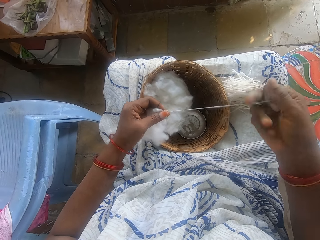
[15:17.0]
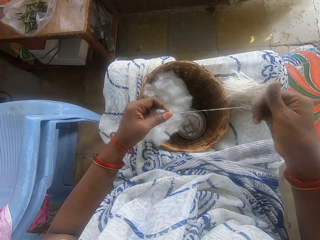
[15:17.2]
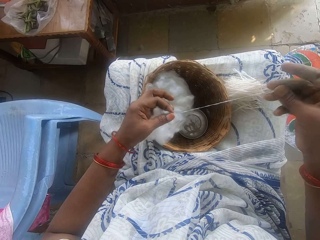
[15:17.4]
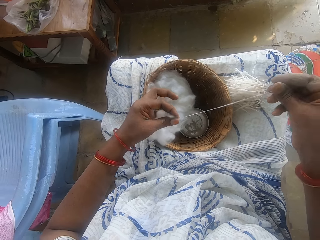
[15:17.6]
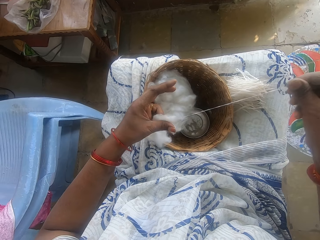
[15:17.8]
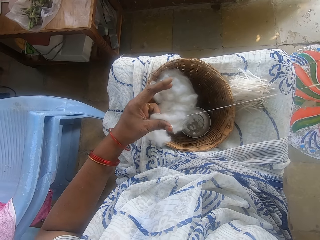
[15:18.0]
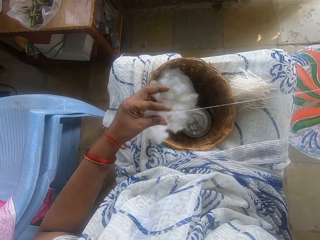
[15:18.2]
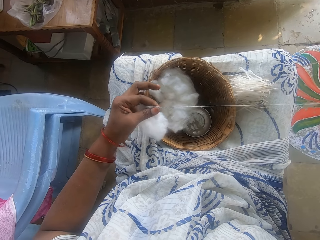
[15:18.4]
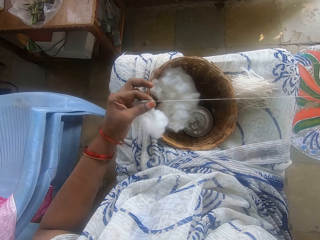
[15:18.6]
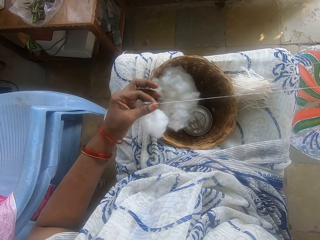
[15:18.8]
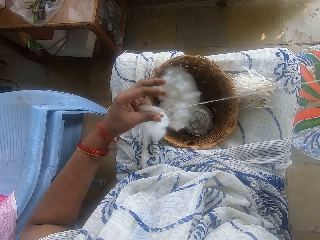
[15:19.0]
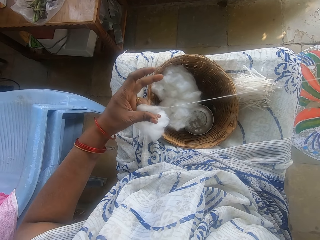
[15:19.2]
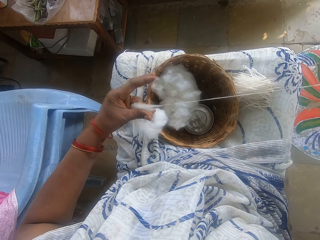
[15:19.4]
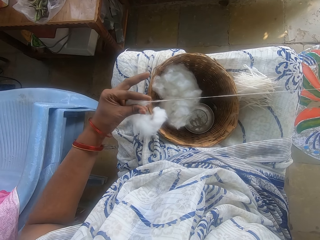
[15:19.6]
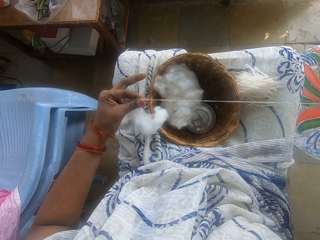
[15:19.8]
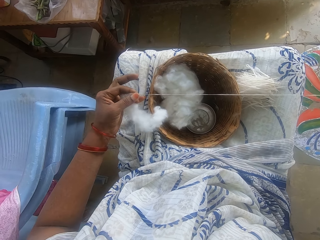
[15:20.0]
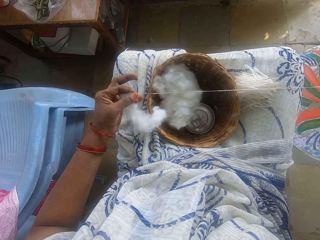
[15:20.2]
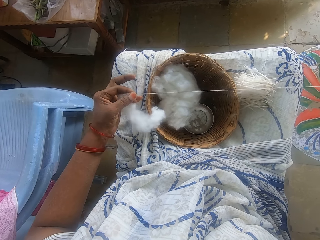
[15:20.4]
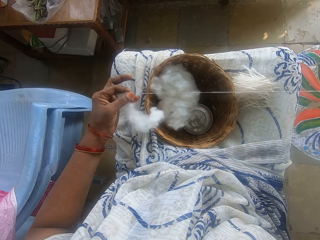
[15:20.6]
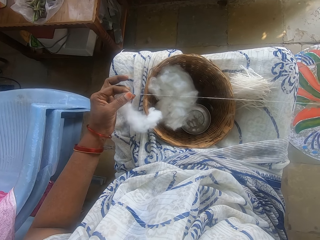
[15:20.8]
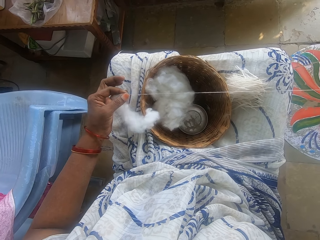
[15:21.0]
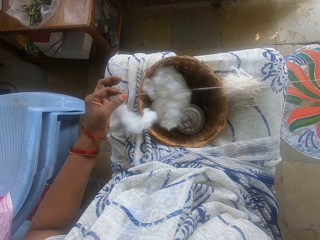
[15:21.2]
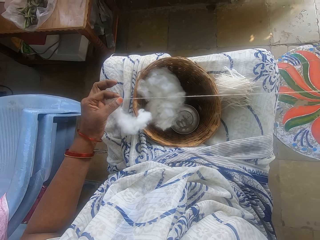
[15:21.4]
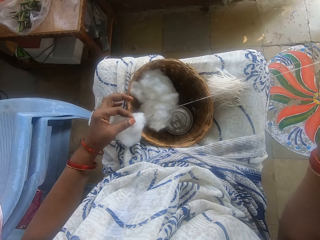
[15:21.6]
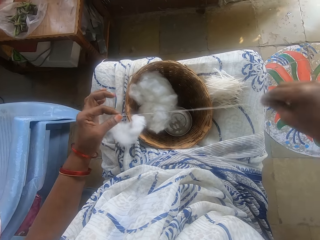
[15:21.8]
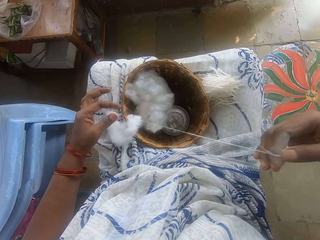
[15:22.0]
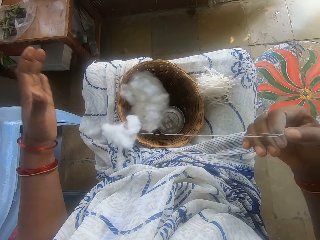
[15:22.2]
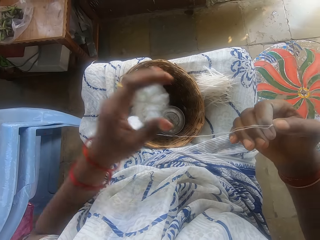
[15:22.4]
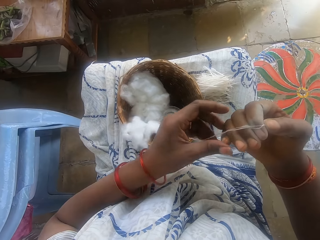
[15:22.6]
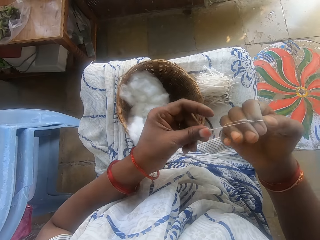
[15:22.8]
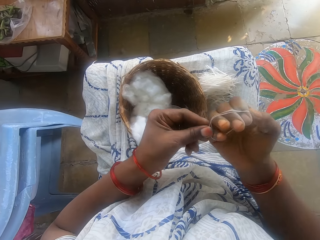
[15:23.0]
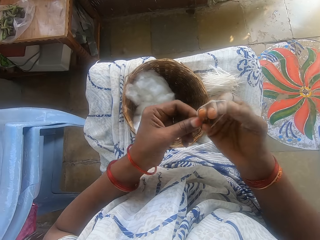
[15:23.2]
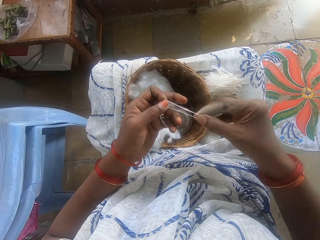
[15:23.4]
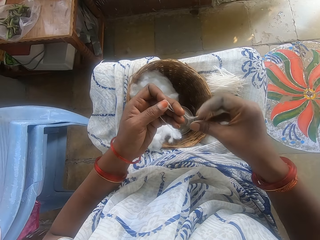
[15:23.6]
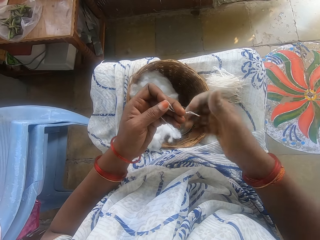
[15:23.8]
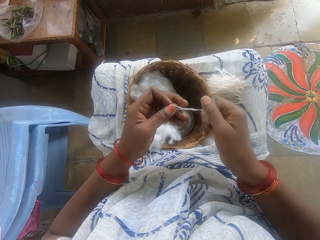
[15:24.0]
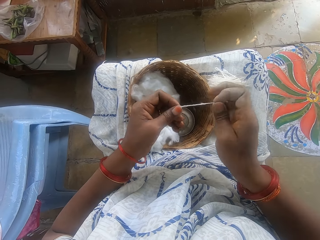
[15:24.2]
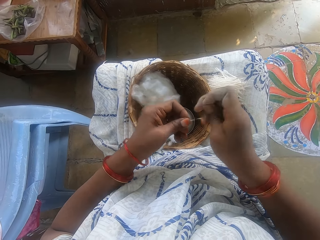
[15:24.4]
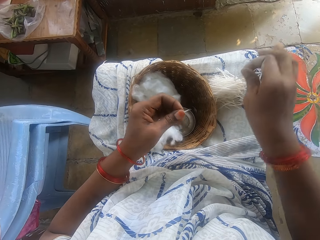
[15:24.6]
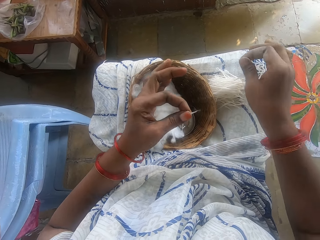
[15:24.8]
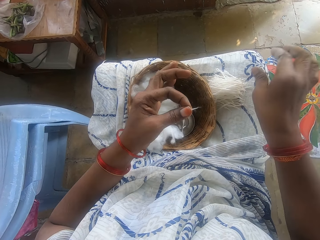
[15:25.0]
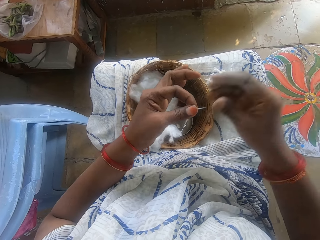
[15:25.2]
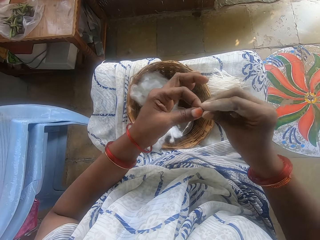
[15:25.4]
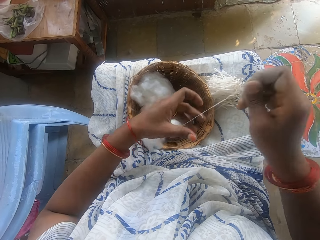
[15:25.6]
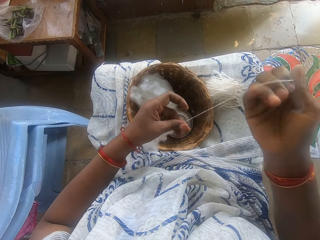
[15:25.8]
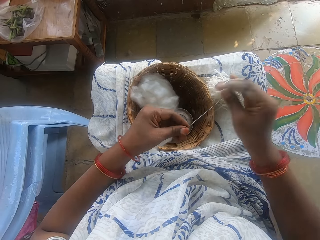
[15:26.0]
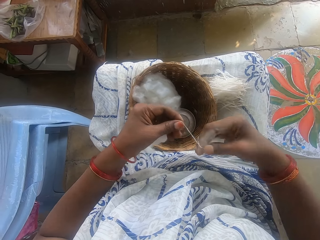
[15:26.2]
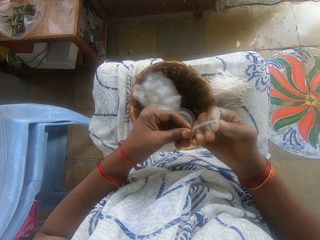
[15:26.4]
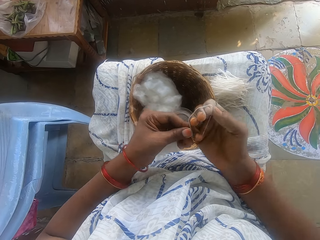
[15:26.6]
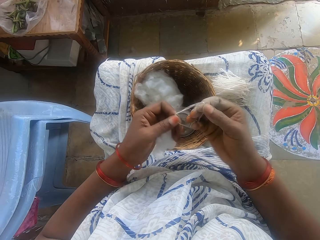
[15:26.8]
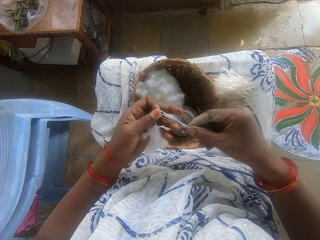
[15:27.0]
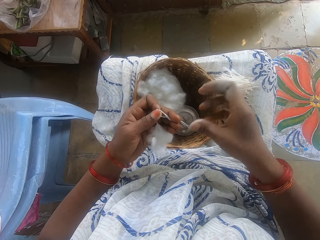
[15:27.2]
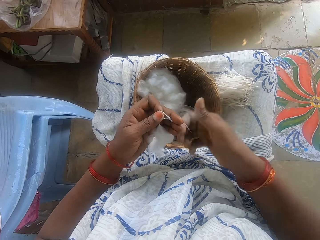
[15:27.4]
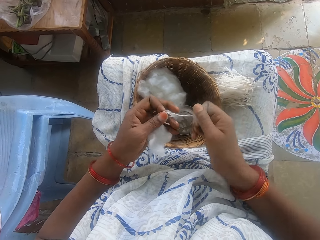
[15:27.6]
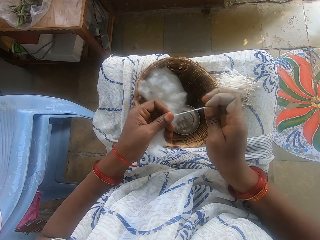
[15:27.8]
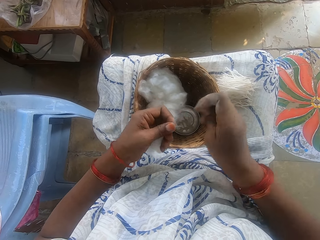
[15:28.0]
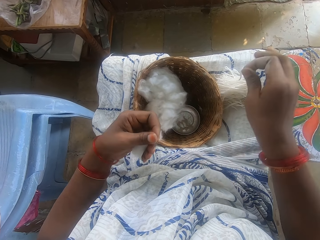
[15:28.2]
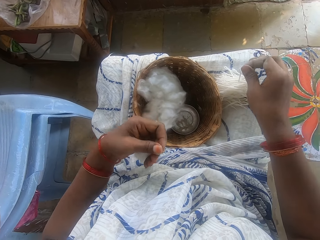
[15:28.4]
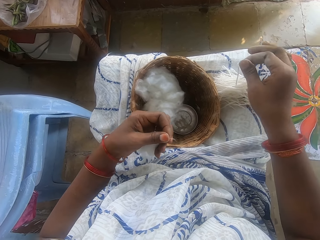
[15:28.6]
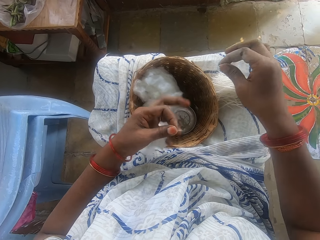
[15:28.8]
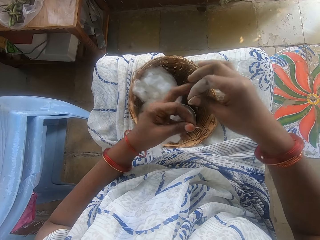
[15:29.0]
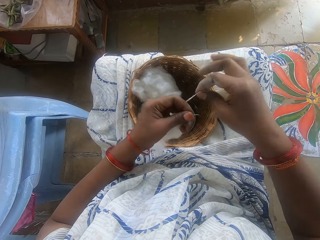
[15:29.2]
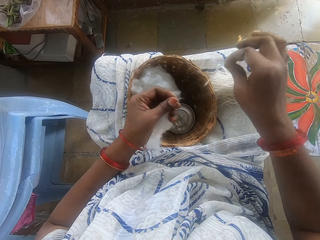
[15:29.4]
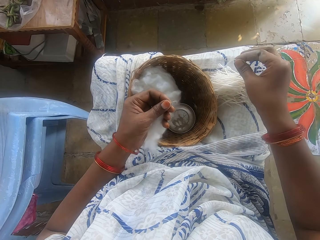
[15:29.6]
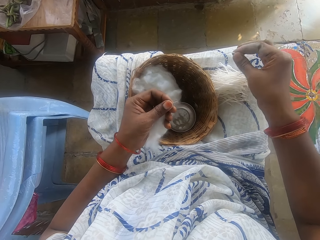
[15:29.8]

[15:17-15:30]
The camera wearer rolls the cotton strip round her right hand with her left hand. She pulls her hand off the cotton. She pulls the cotton string. She pulls the cotton string off her hand. She rolls the cotton string. She cuts the cotton strip with her right hand. She places the cut strip on her leg. She switches the cotton string to the other hand. She rolls the cotton strip round her right hand with her left hand. She pulls the cotton string off her hand. She rolls the cotton string. She cuts the cotton strip with her right hand. She holds the cotton string. She places the cut strip on her leg. She aligns the cotton string.

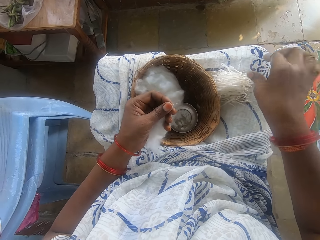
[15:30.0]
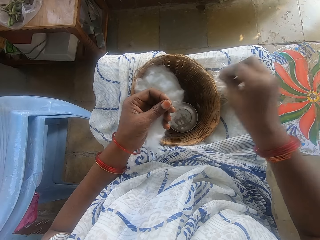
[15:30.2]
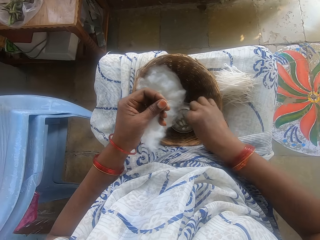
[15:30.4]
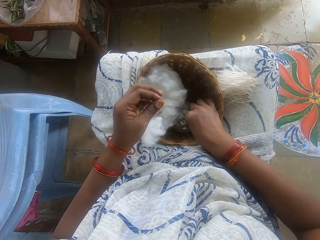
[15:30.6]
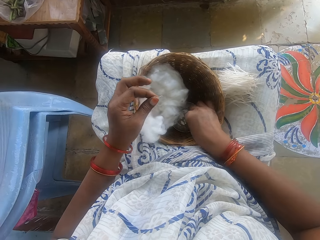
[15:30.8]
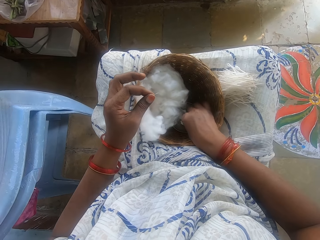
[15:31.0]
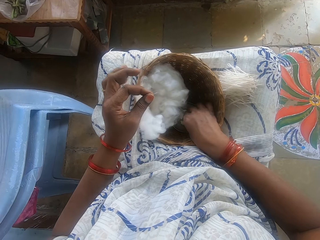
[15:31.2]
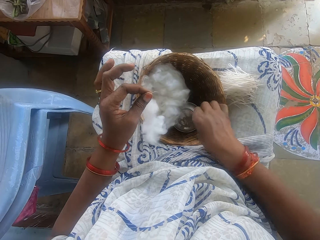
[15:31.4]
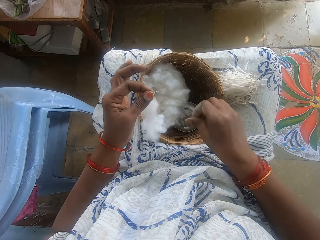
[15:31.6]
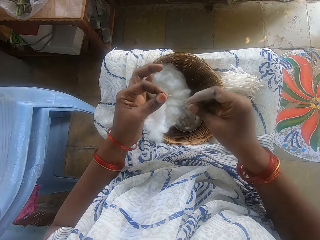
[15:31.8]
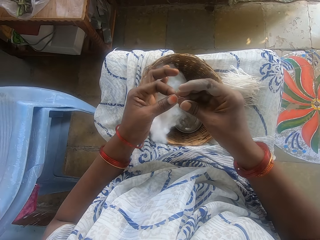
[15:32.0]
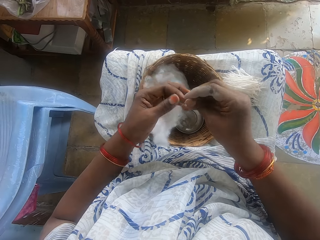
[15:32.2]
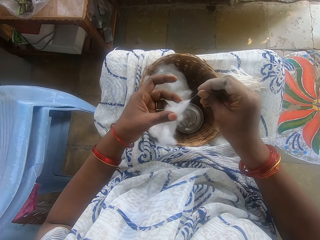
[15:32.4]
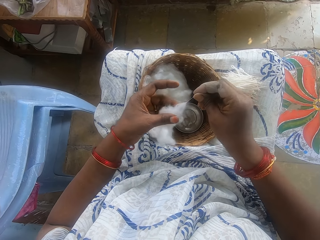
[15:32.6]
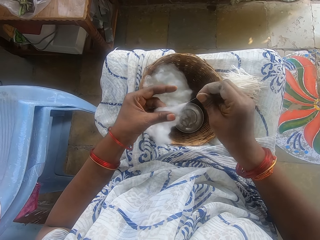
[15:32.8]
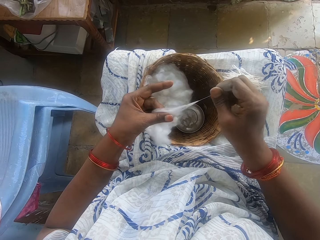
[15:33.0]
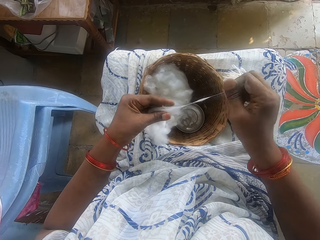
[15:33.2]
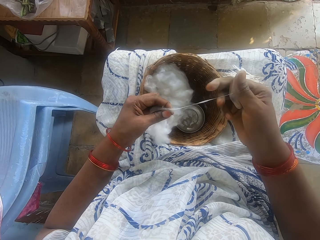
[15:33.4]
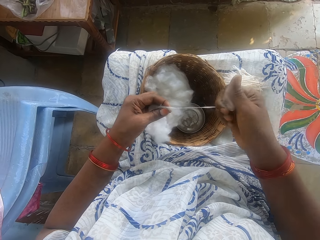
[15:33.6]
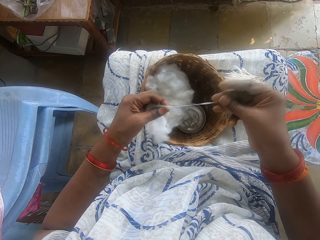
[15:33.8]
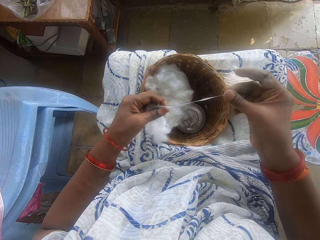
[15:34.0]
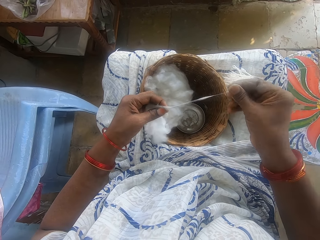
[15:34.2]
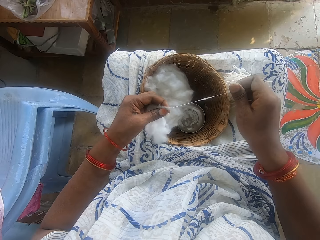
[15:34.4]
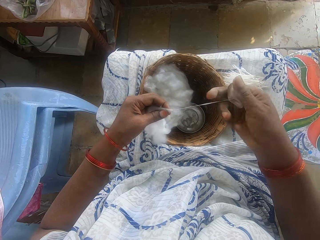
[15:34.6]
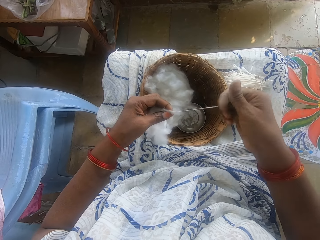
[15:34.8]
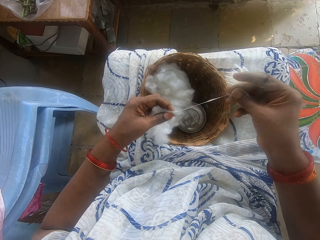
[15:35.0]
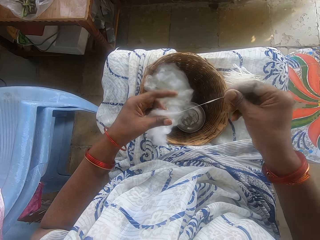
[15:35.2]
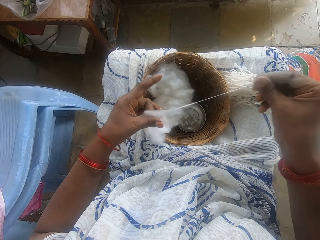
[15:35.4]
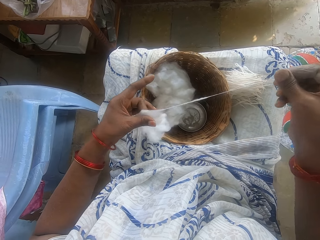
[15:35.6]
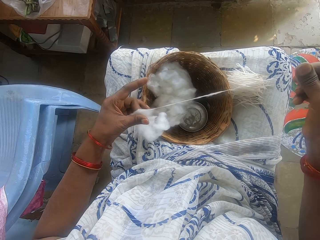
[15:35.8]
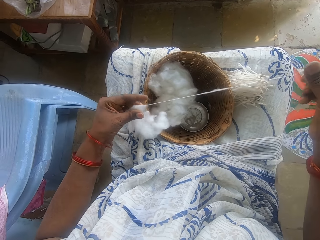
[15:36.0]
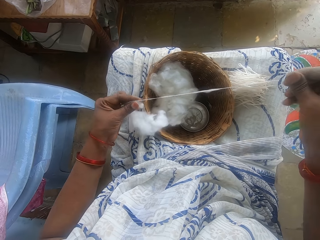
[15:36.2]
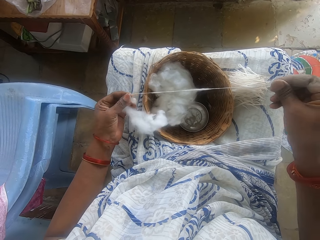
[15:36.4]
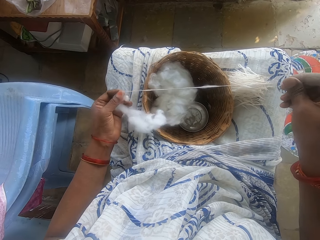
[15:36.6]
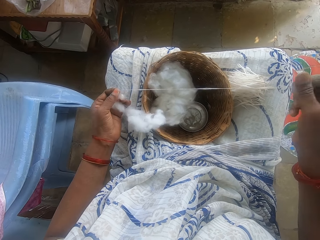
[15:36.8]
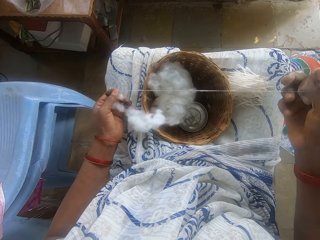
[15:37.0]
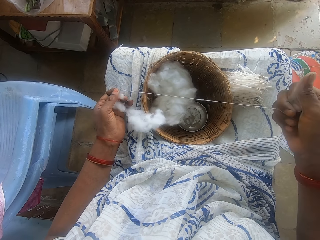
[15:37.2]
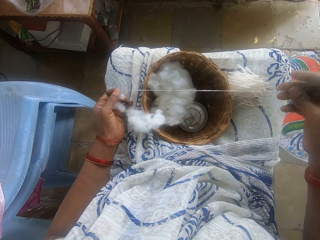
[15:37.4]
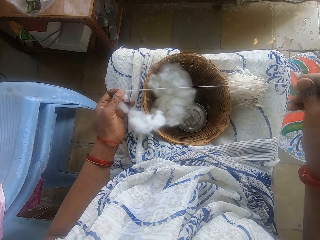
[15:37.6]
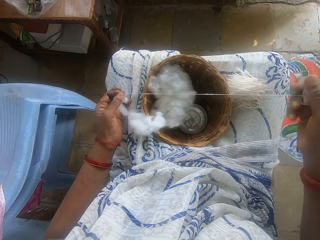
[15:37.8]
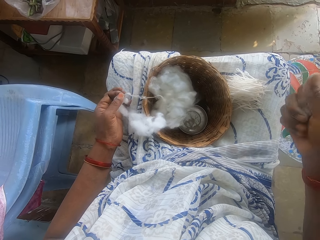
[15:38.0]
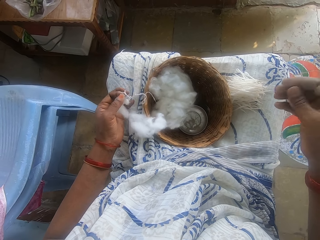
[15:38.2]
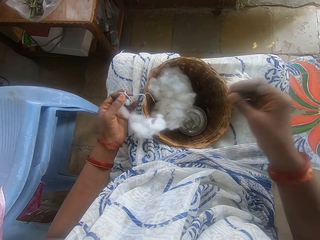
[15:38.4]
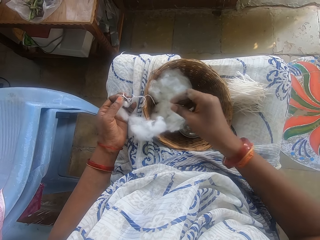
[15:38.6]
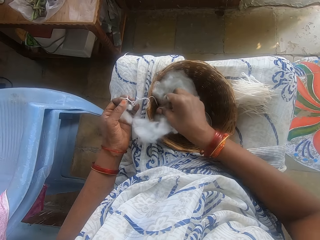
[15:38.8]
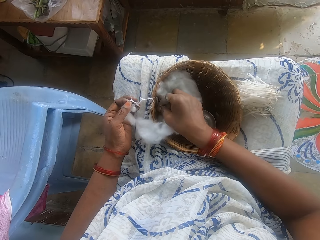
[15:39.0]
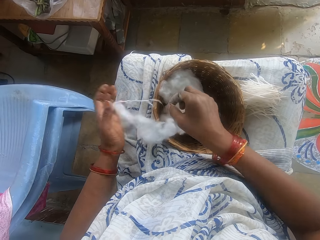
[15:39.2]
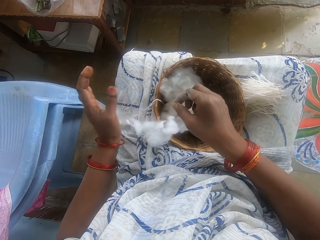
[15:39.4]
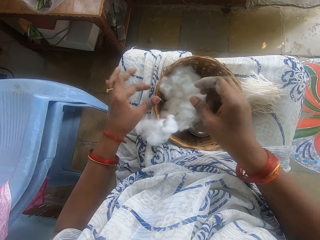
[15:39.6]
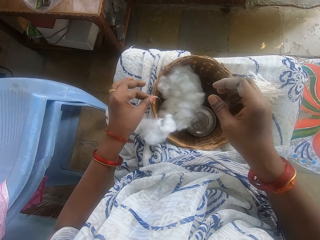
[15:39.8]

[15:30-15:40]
The camera wearer puts the cotton string on the strings. She picks powder from the container. She touches some powder with her right hand. She rubs her fingers. She switches the cotton string to the other hand. She pulls out the ball of cotton wool with both hands. She drops the cotton string in the basket.
